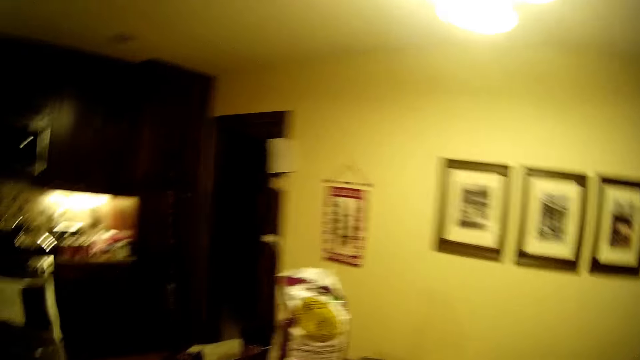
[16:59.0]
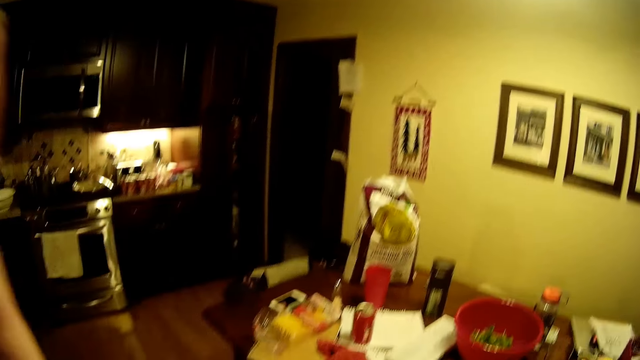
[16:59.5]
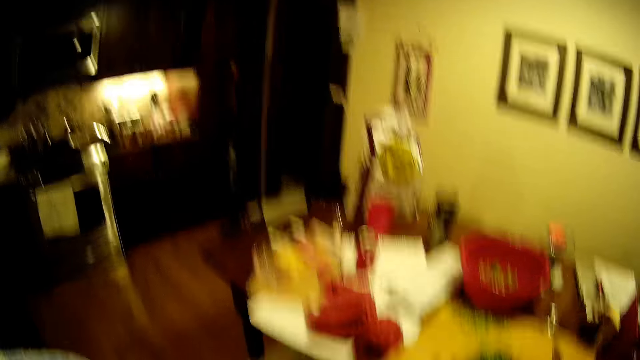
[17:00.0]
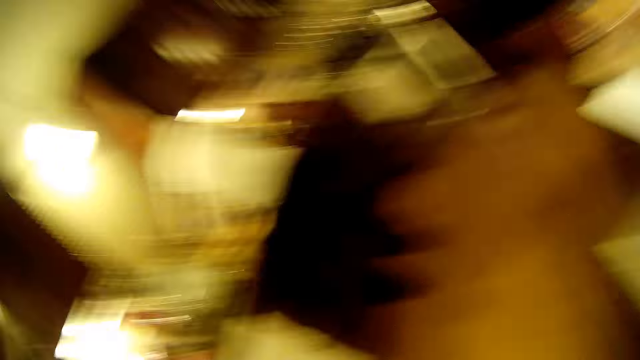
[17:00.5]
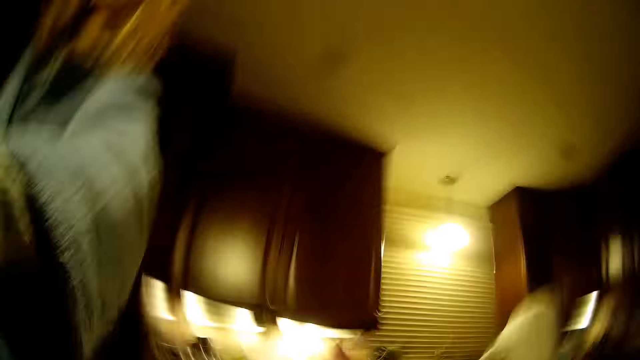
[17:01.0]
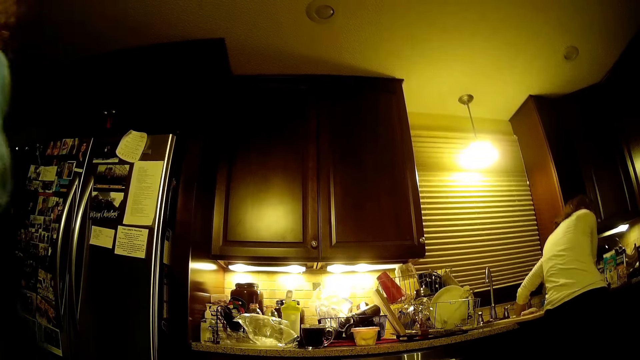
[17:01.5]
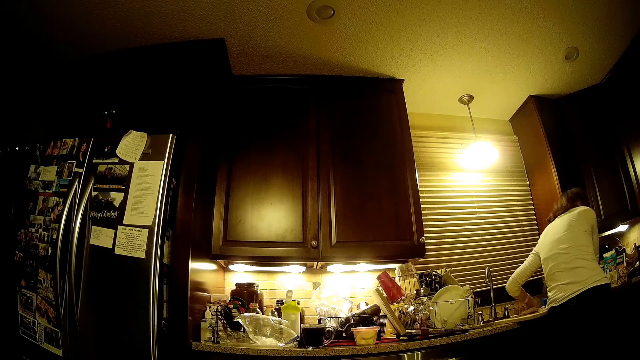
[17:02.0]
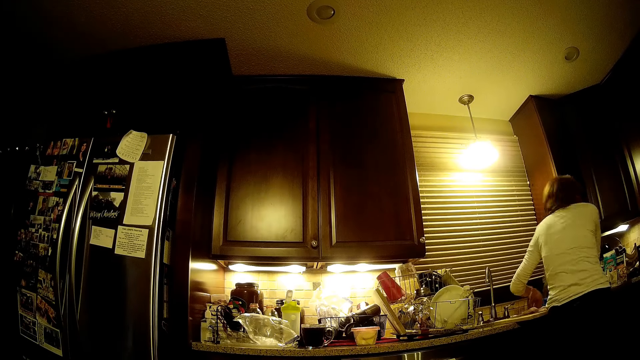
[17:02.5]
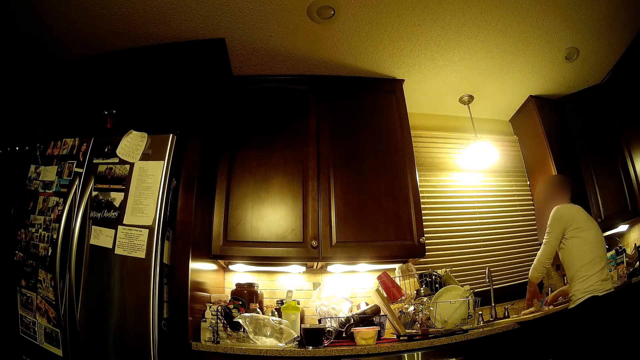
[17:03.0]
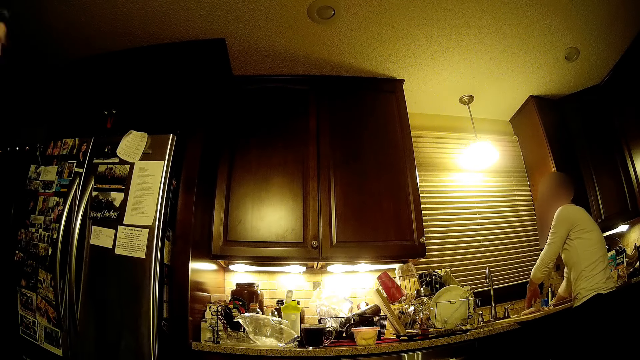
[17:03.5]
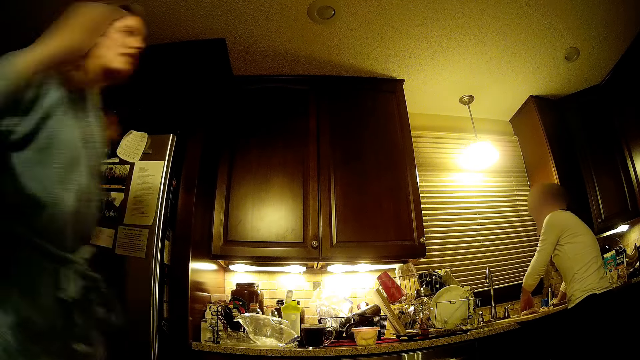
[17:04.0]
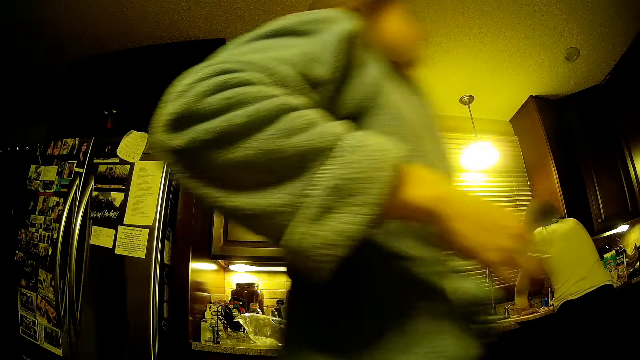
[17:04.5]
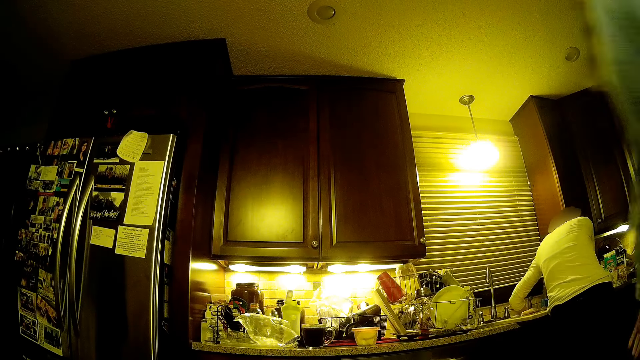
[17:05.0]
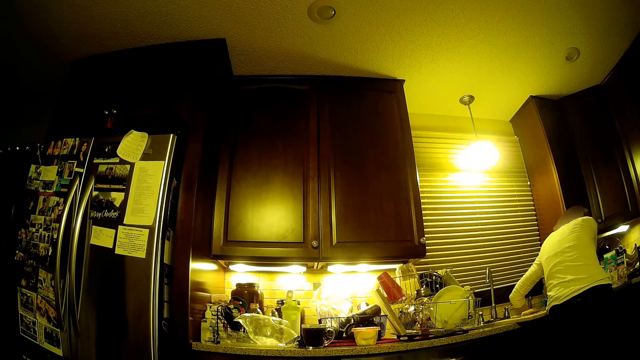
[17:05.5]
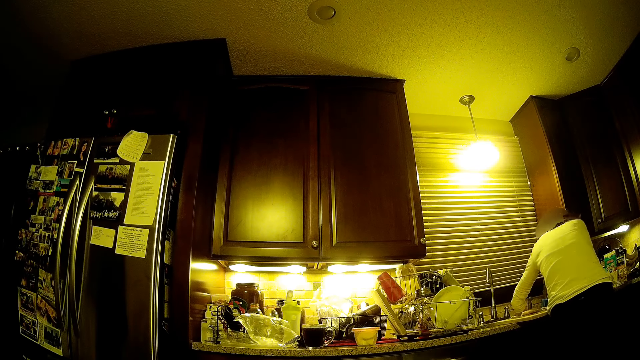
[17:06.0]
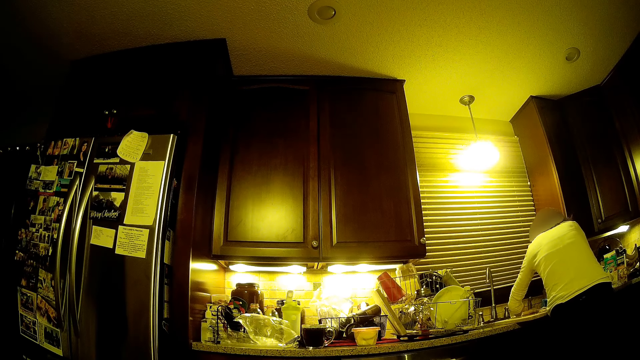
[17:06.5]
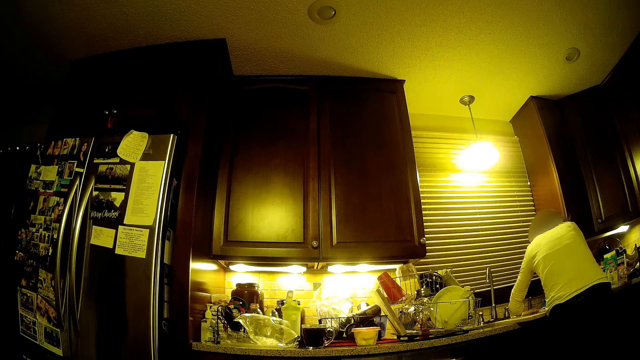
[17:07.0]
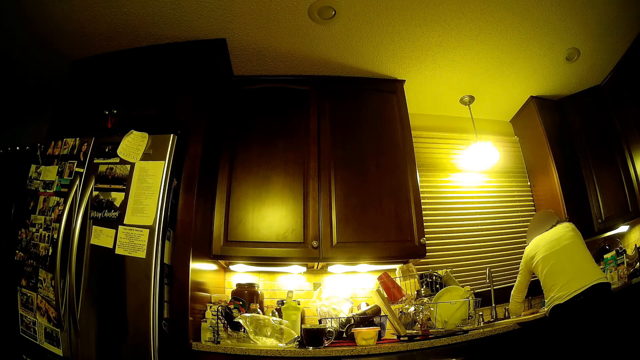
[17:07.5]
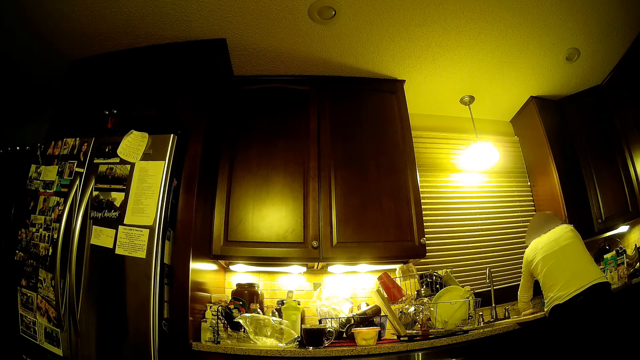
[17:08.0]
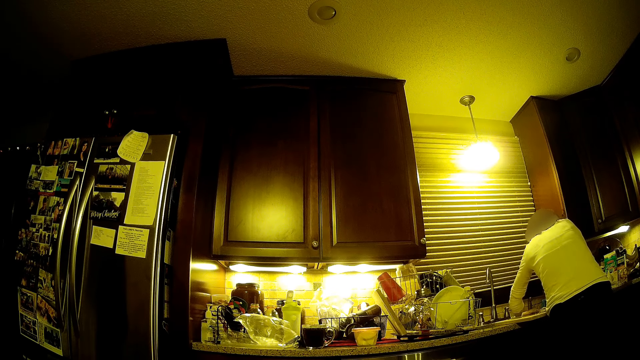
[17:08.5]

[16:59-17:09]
The camera wearer adjusts the camera. A person washes ingredients in the sink. The camera wearer drops the camera on the table.

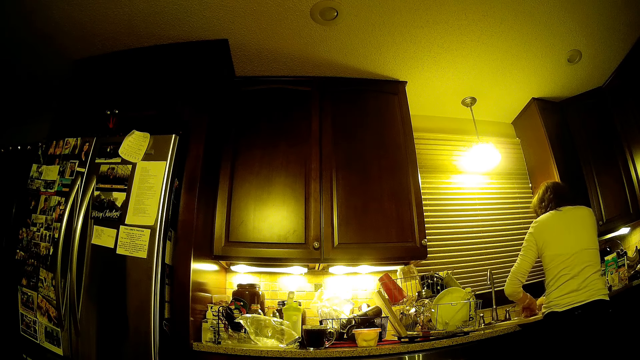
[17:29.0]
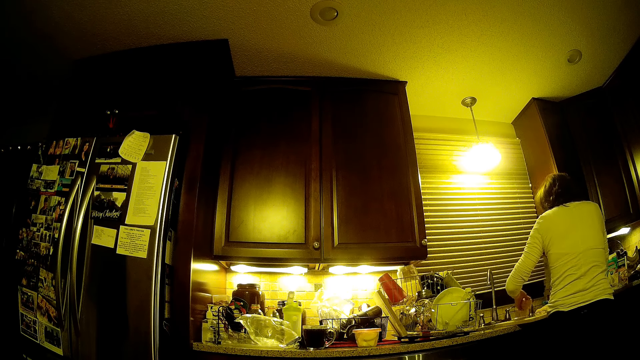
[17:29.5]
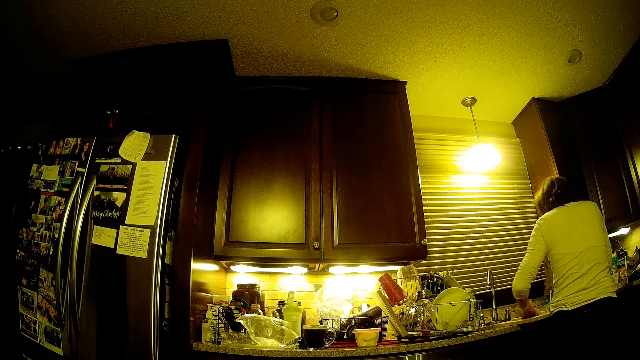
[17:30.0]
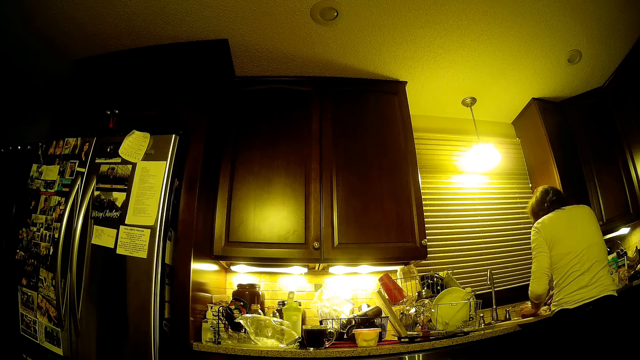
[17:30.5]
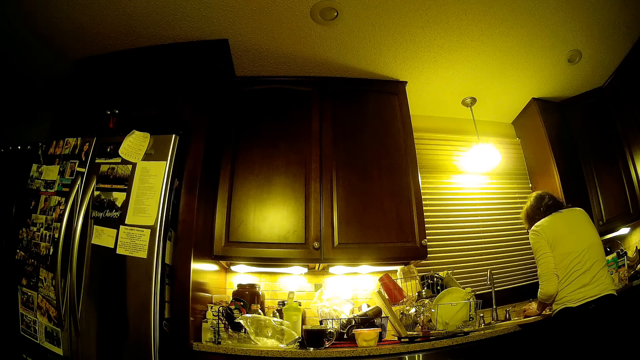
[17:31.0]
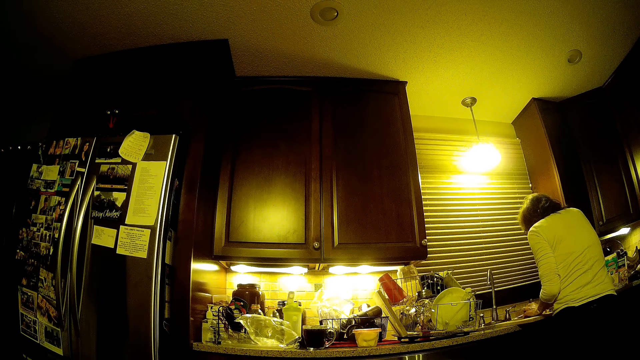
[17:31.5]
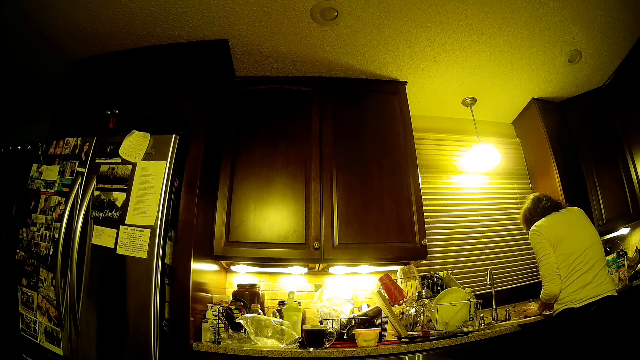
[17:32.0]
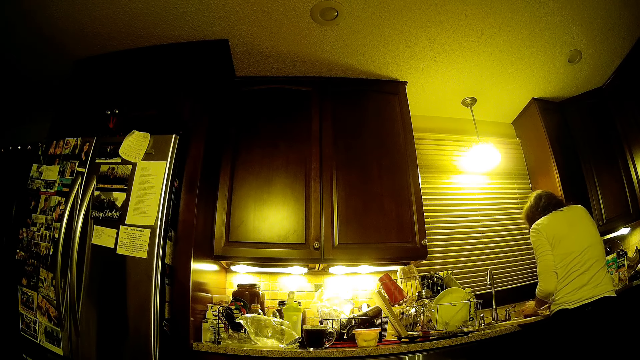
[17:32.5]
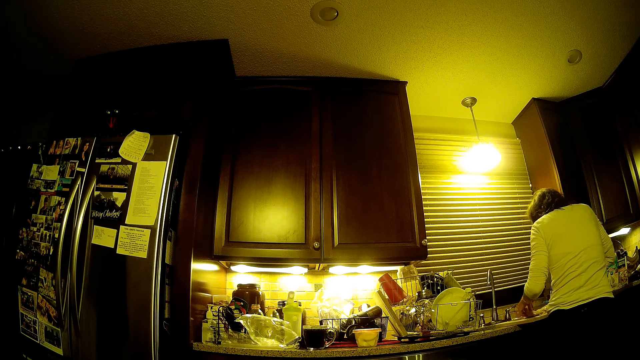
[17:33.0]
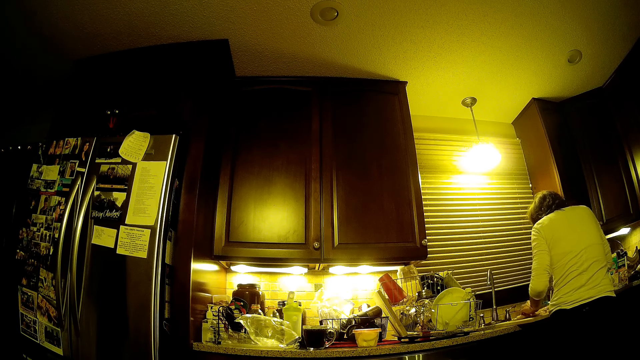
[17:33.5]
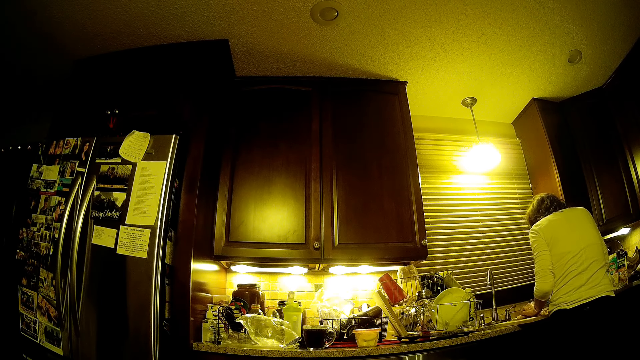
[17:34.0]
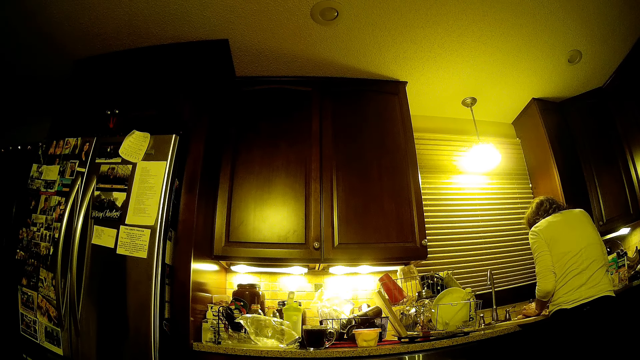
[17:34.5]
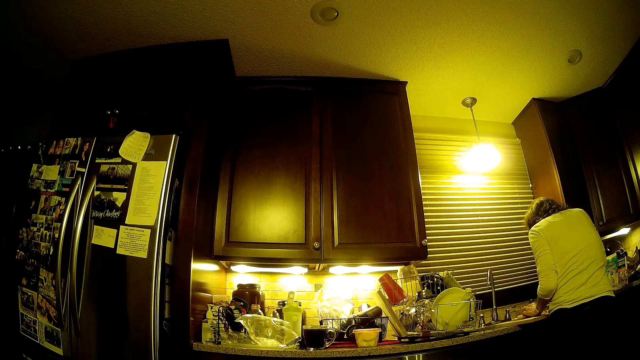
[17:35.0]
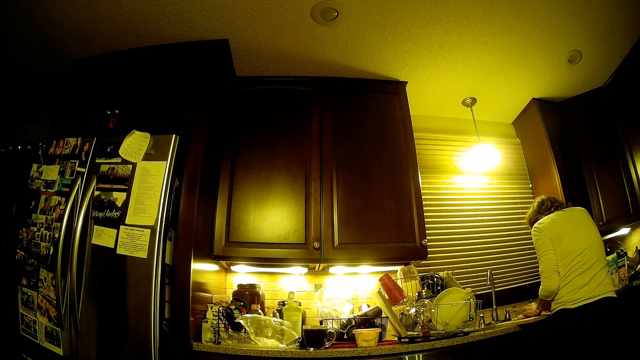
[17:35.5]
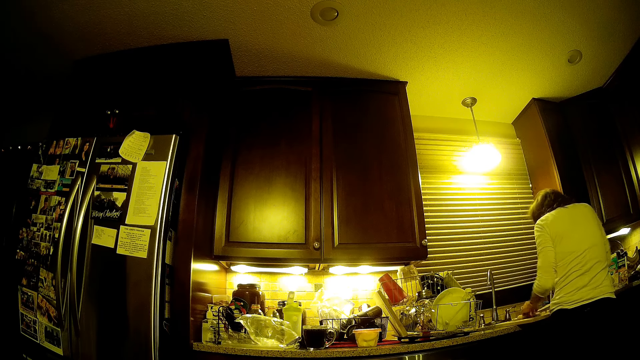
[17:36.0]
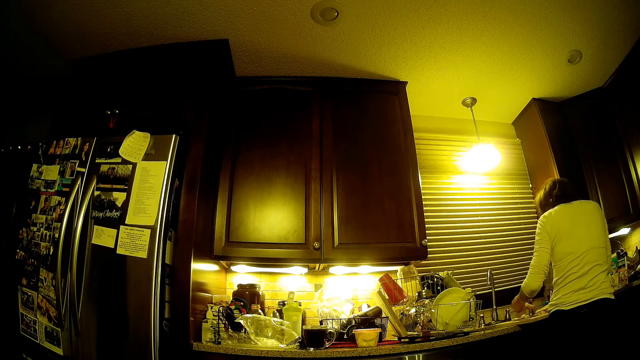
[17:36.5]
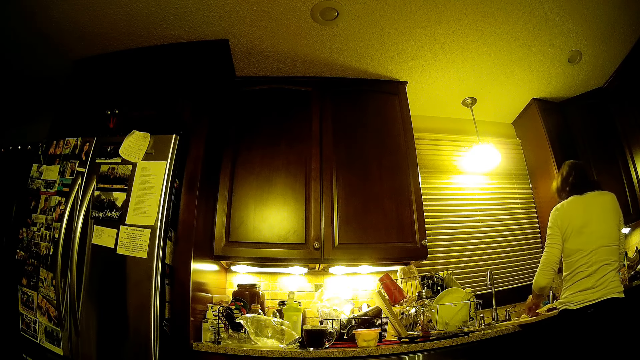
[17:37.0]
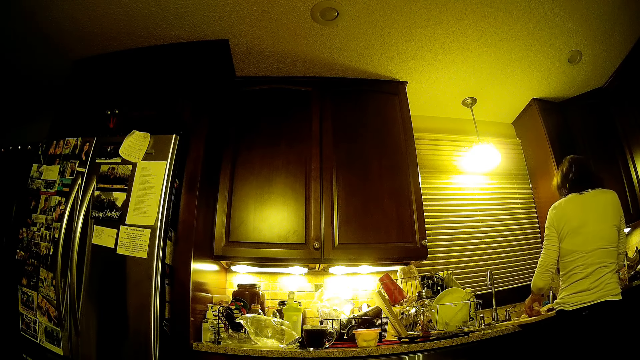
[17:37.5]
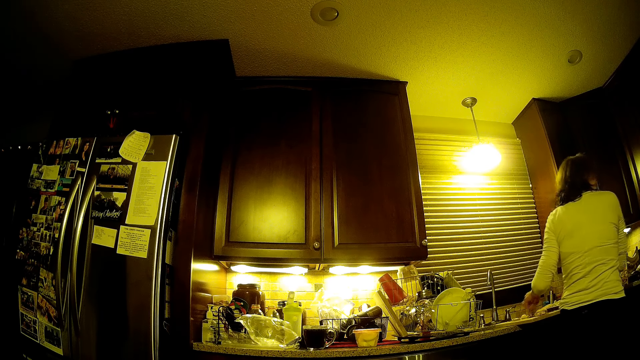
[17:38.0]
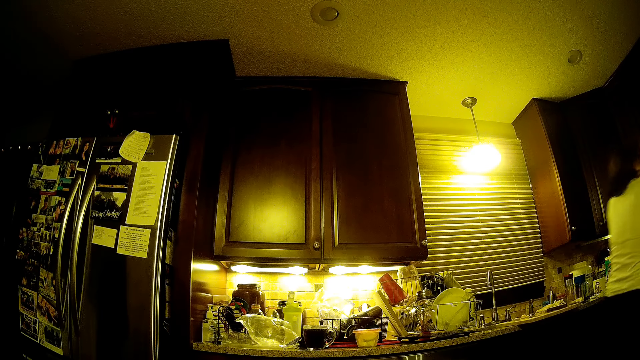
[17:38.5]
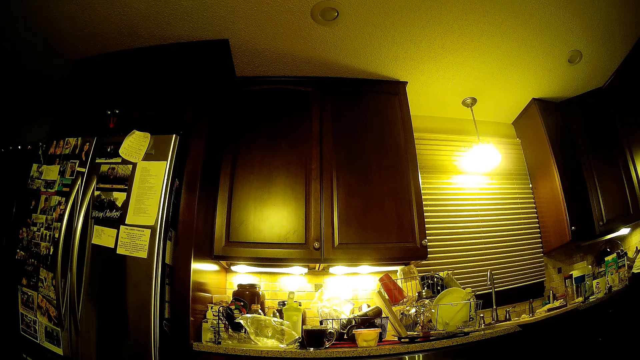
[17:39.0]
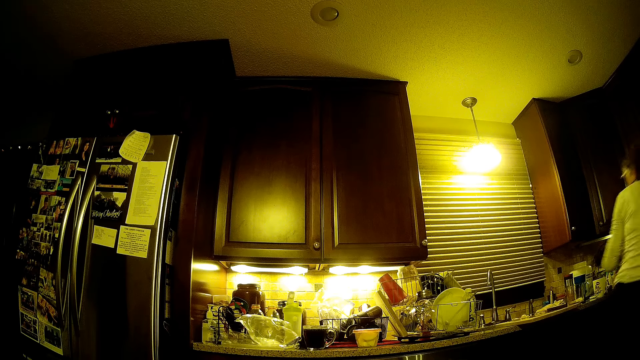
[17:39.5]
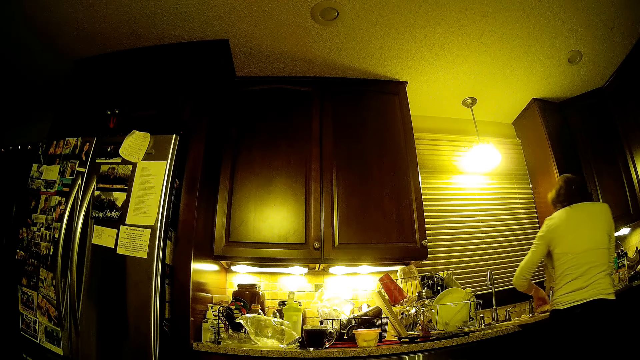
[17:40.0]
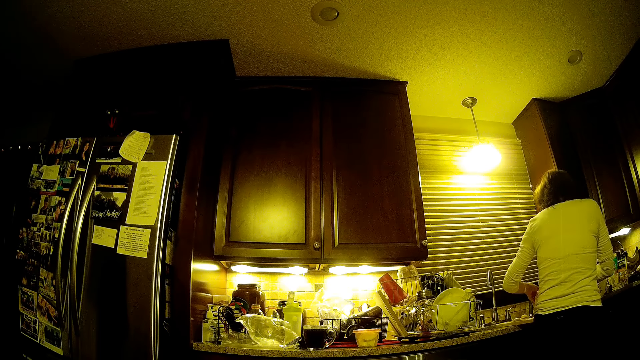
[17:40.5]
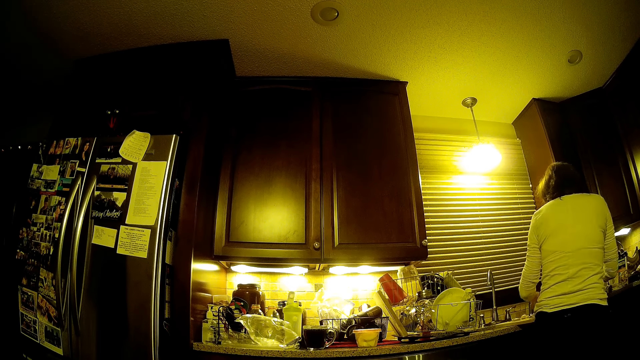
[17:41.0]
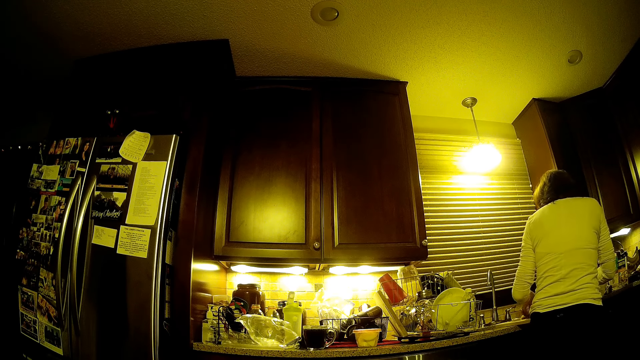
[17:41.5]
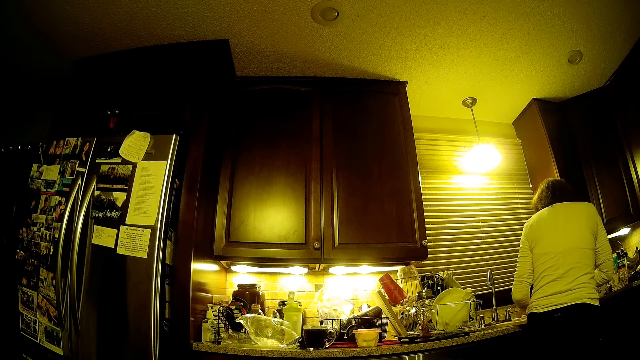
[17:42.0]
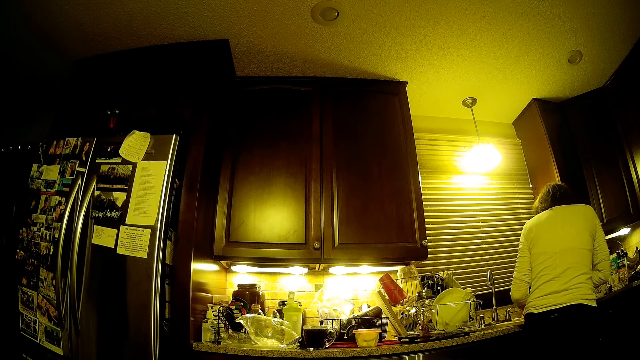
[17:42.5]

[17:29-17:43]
A person cuts the meat. The person picks the meat, walks around the room and holds the meat.
